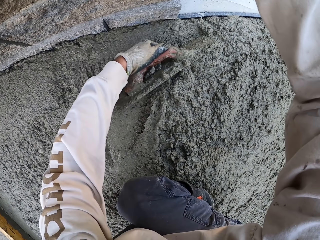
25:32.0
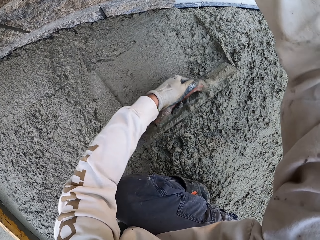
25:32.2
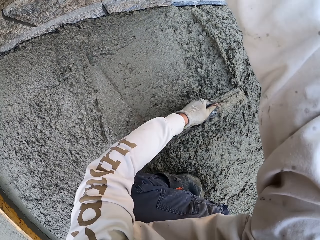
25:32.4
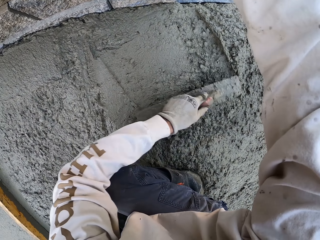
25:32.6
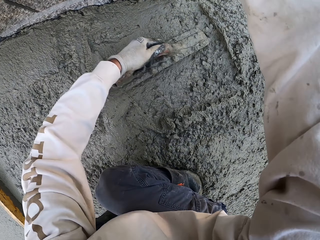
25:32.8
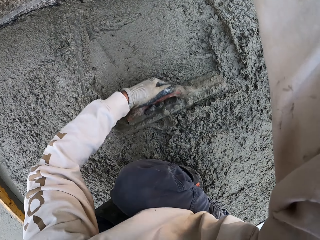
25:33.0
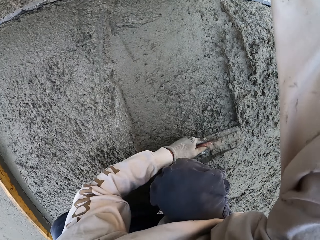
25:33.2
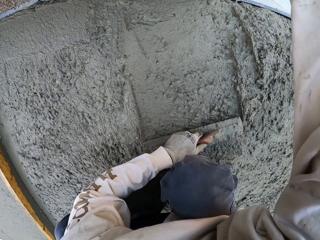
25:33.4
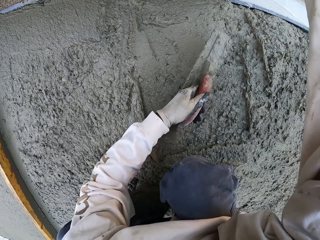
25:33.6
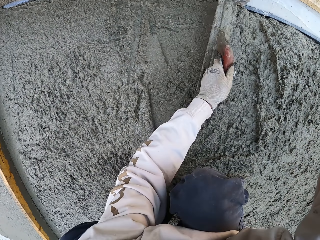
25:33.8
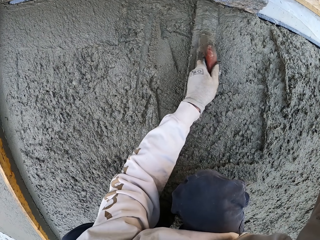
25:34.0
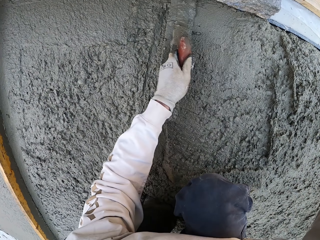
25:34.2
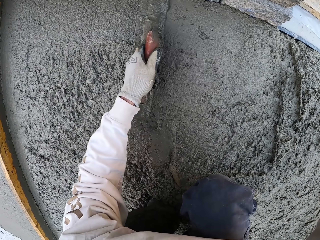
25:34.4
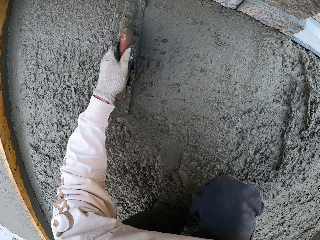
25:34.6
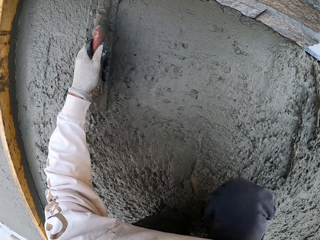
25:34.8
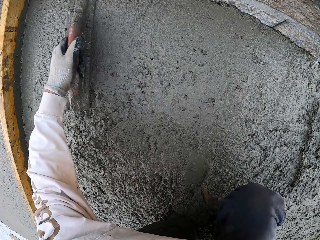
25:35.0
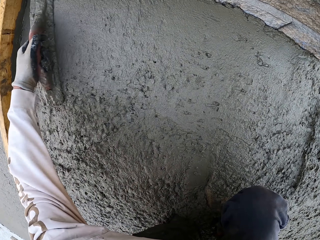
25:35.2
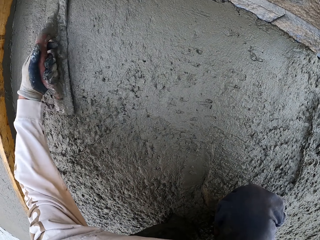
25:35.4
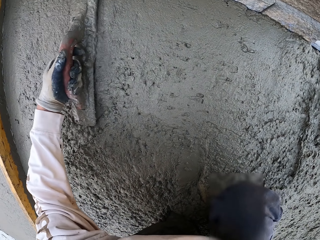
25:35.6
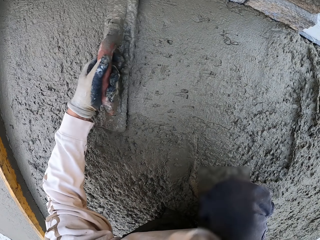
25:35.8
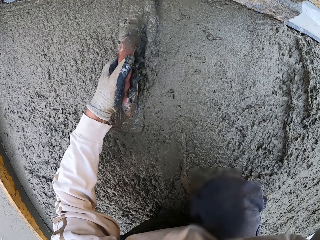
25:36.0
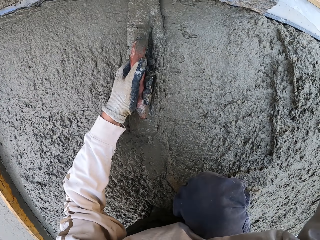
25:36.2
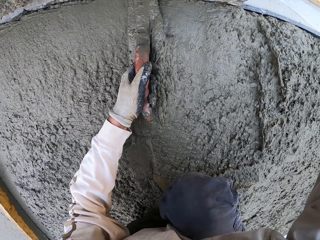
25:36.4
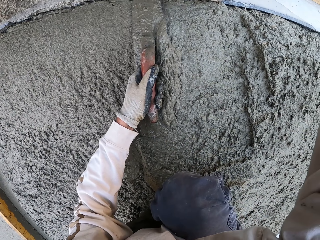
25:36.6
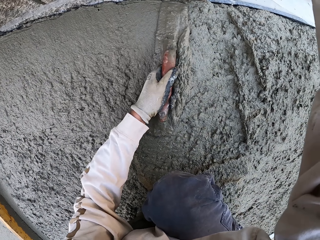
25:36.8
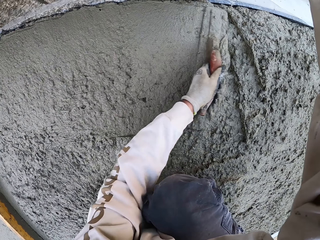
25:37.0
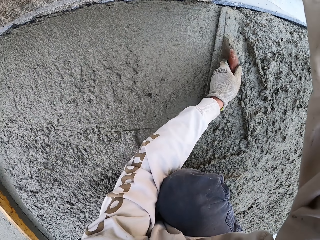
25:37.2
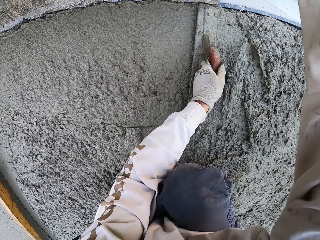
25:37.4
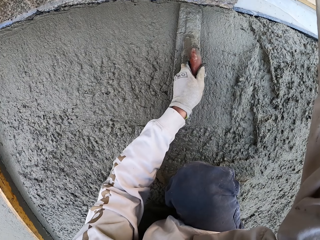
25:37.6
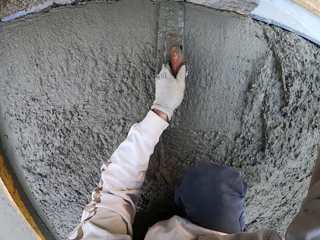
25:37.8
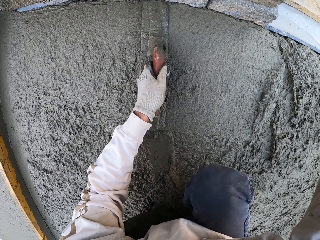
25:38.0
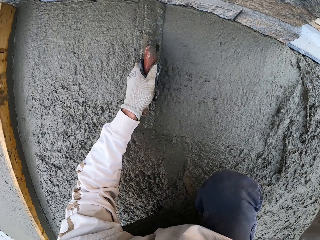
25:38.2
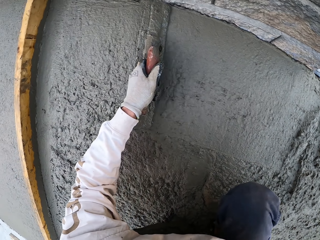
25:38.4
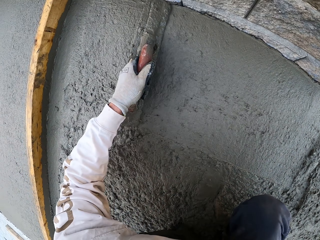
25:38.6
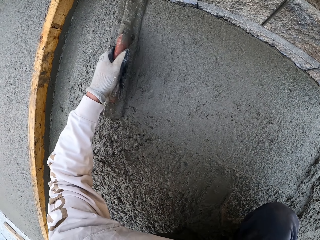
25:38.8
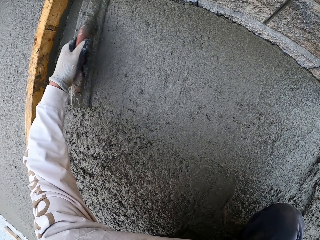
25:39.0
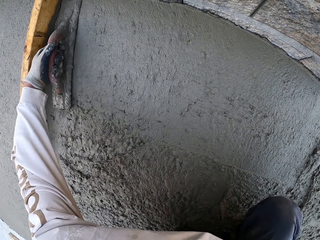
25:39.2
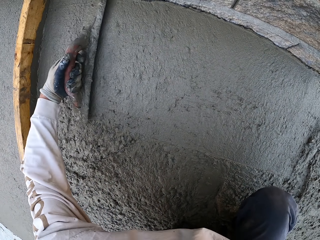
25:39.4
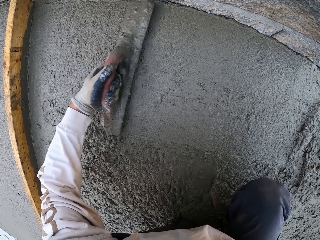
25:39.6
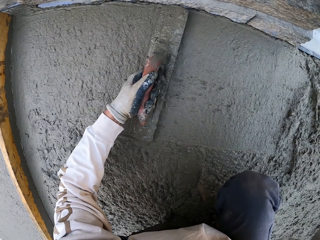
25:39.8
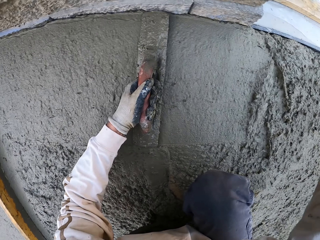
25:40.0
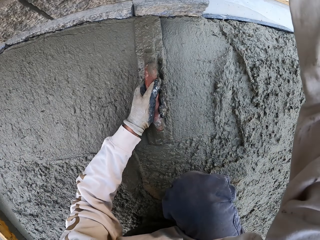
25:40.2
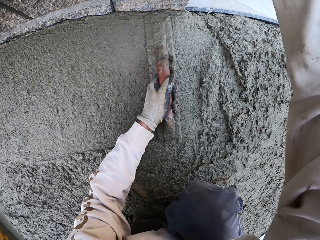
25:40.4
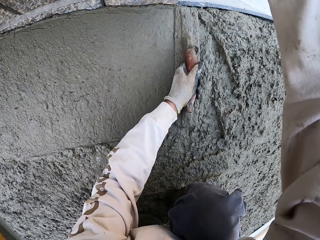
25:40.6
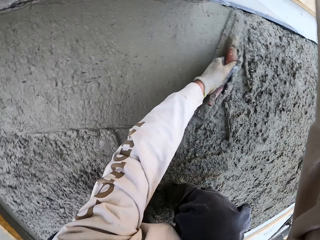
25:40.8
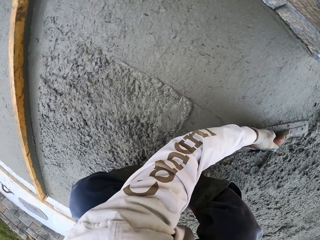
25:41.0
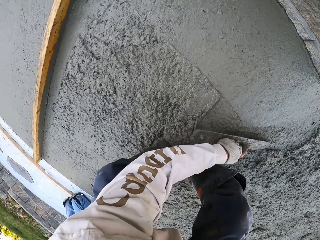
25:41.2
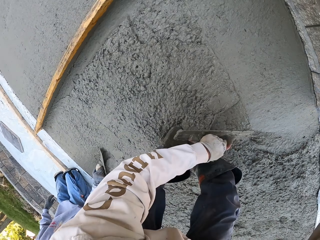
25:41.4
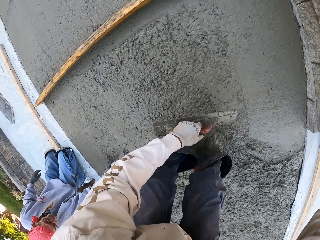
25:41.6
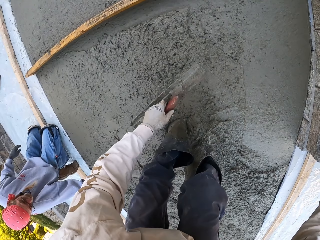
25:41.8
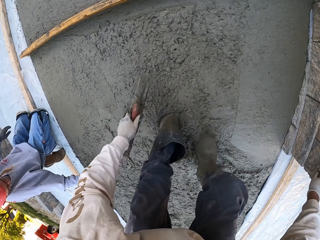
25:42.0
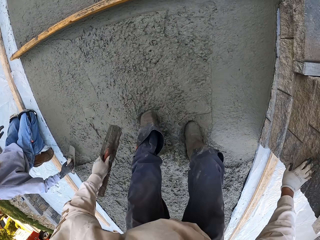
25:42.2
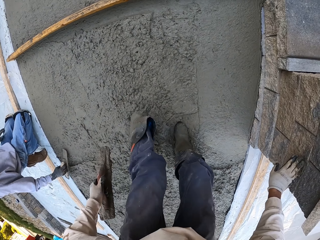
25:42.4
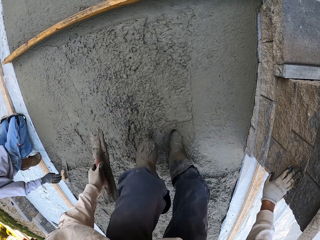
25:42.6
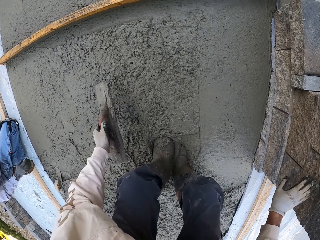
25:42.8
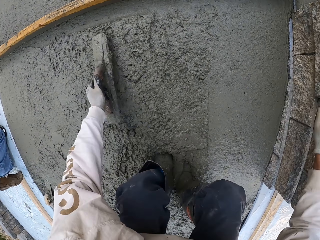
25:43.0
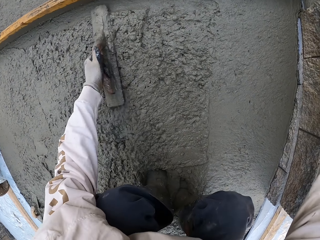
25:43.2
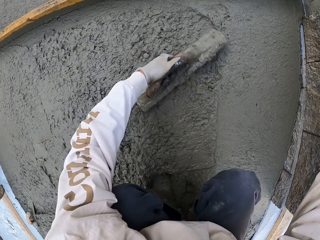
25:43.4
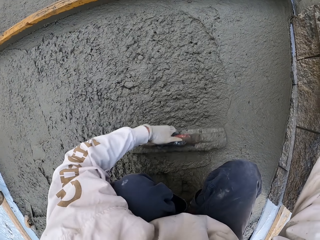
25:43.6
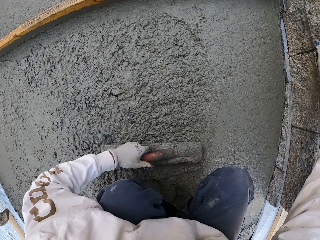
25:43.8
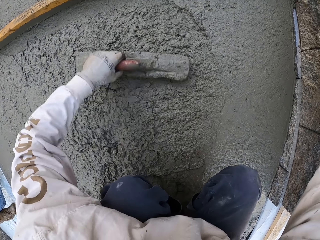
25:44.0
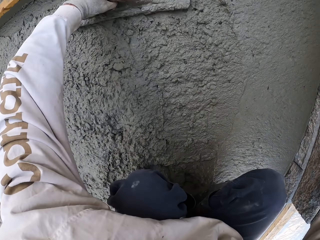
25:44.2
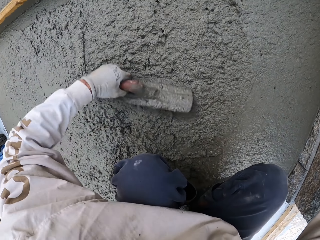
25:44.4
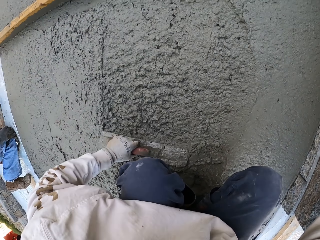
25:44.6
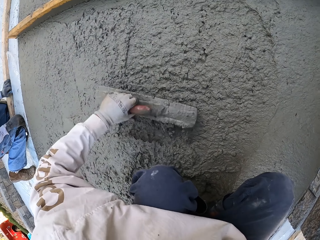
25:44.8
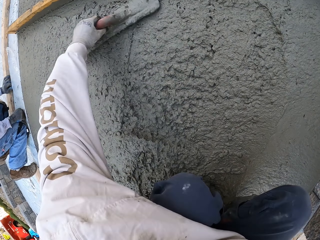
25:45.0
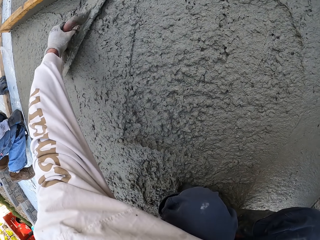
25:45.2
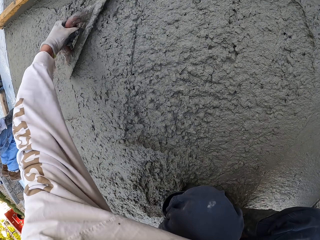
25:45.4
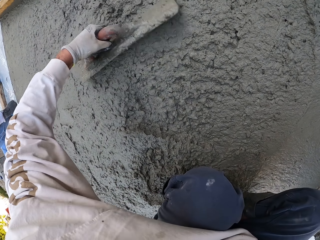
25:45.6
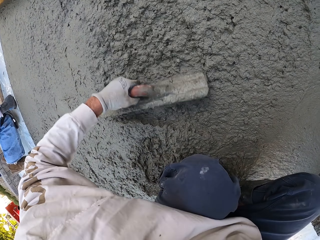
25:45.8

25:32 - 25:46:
The camera wearer looks around. A man puts the midget trowel down. The camera wearer flattens the floor.

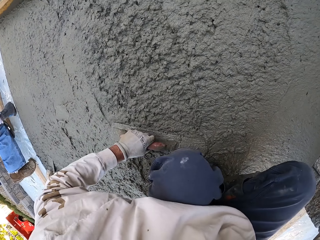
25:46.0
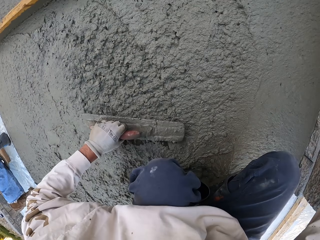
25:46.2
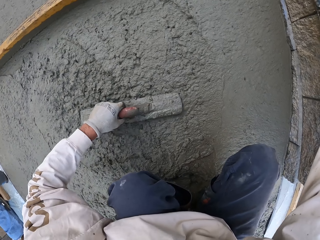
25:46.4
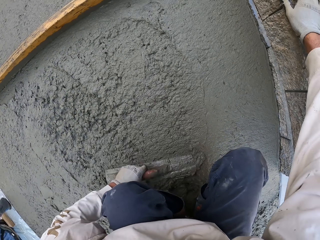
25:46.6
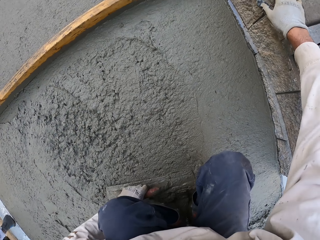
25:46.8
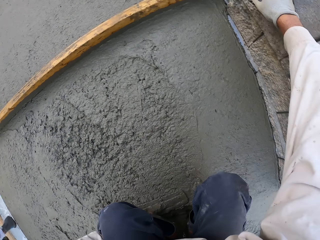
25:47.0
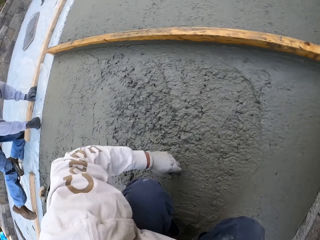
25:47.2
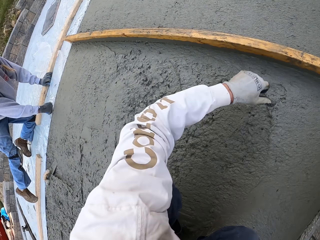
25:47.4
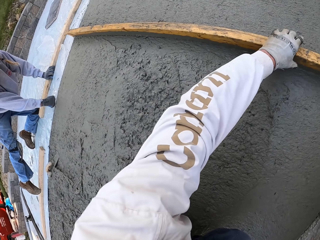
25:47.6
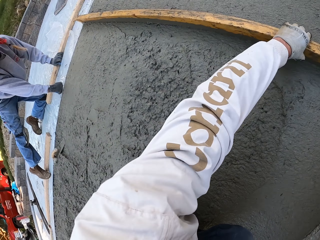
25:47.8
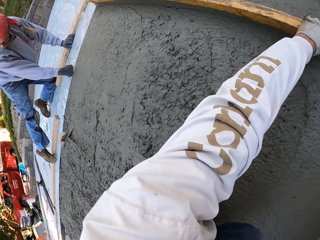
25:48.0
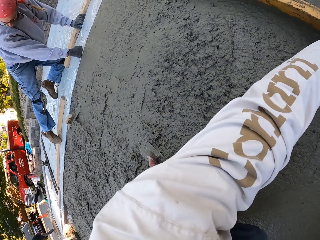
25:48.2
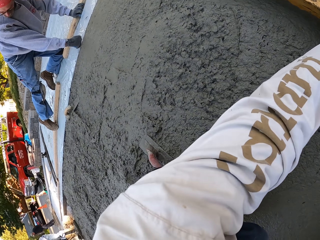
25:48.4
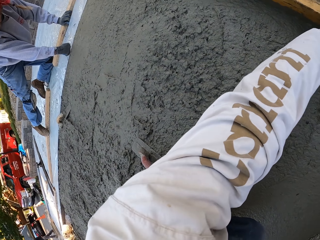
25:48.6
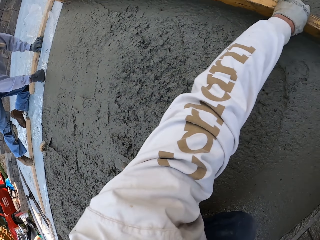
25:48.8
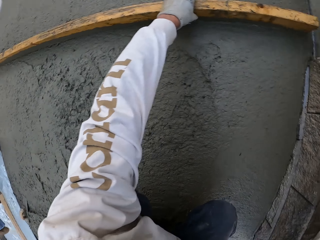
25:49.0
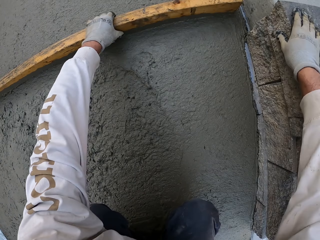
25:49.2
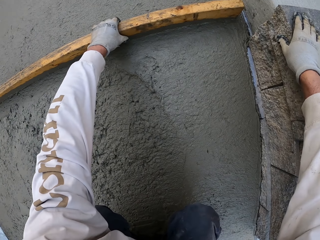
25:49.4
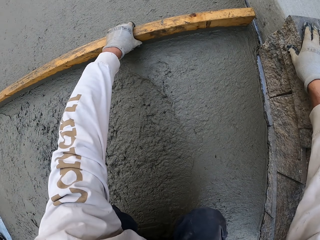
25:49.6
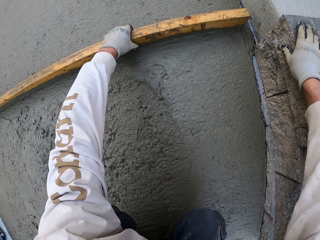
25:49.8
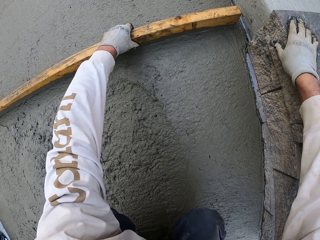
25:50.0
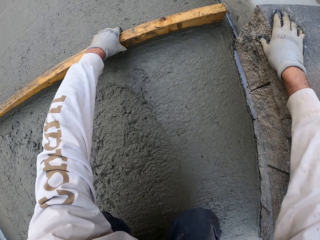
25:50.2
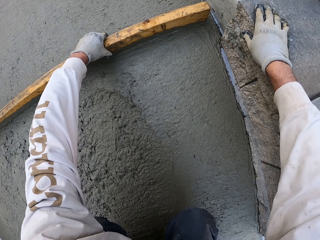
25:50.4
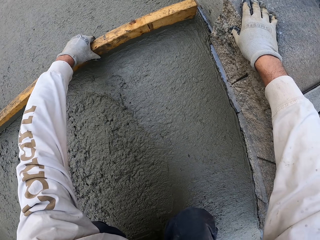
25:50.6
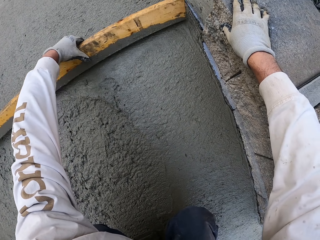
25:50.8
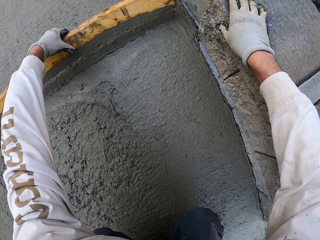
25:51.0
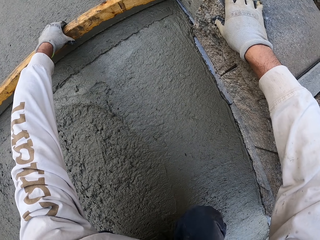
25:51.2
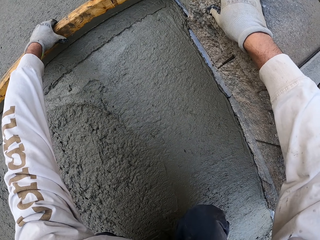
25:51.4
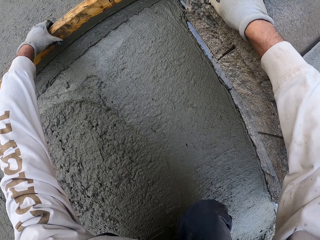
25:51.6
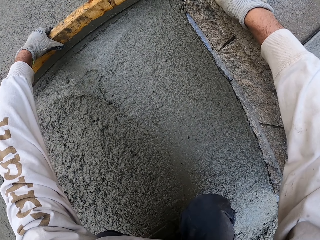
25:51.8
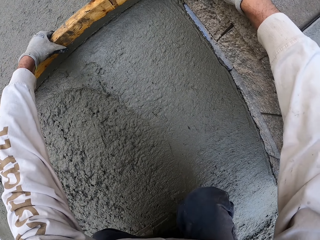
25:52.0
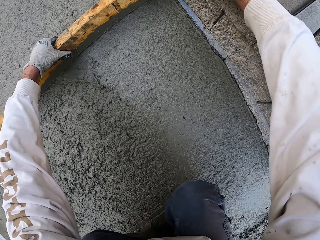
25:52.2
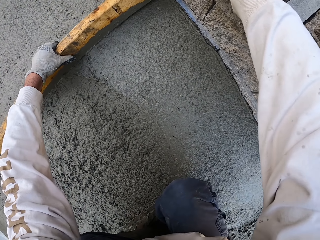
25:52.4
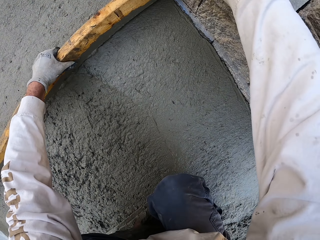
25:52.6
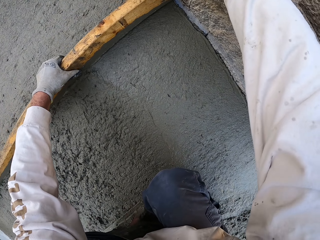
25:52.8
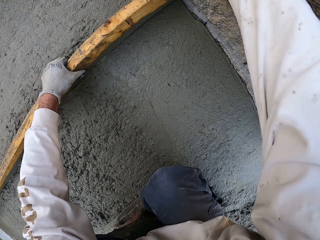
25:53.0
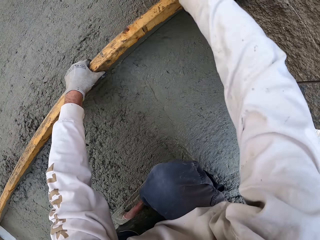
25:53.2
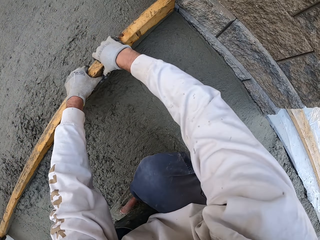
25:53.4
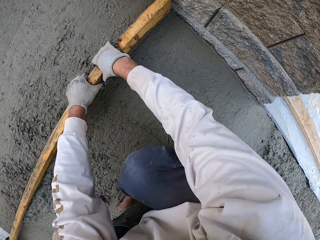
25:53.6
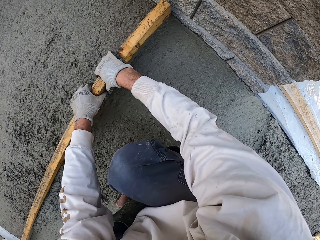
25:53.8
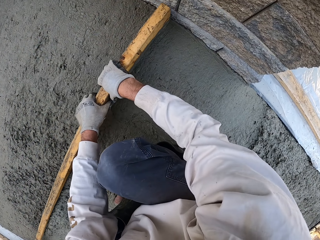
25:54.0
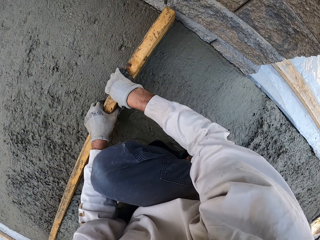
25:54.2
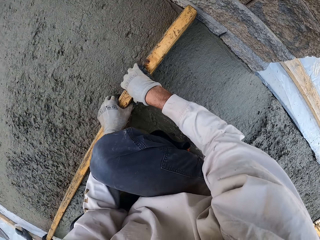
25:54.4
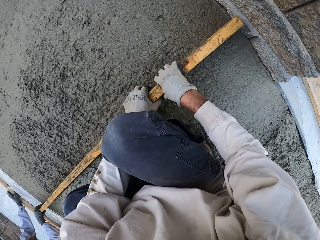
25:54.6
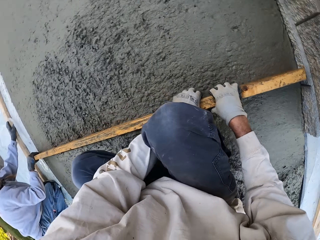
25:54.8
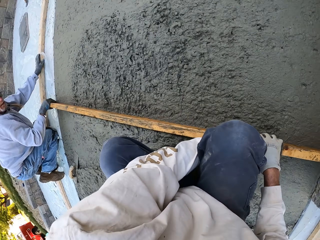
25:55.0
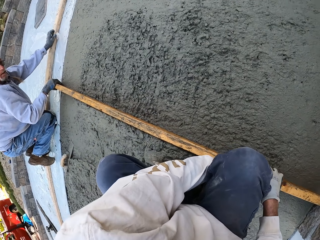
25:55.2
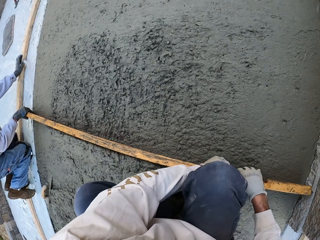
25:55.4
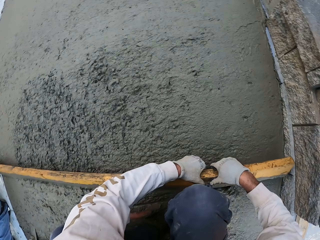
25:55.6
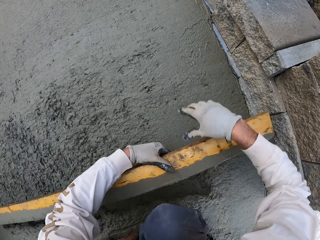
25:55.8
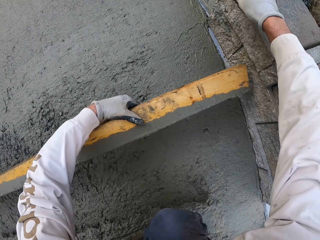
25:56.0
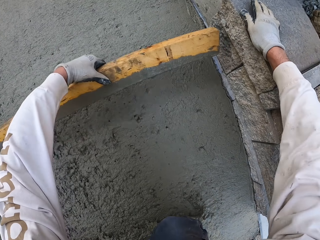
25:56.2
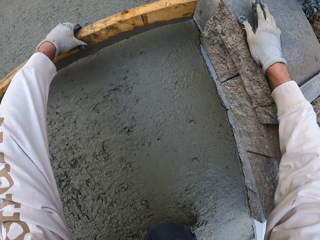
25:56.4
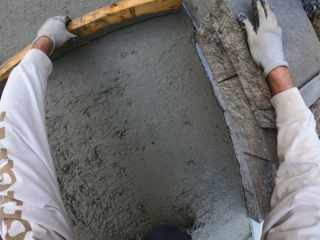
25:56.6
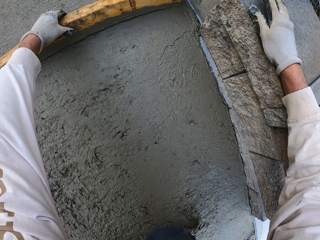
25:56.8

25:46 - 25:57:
The camera wearer puts the midget trowel down. They hold the wood and look around. They flatten the floor. They flatten the floor again and hold the wood. They flatten the floor. A man flattens the floor. The camera wearer looks around.
